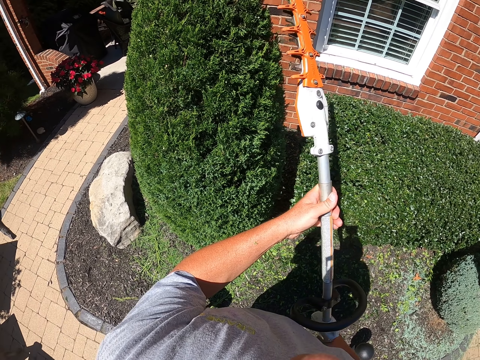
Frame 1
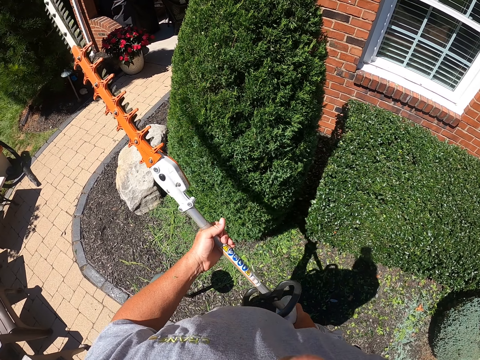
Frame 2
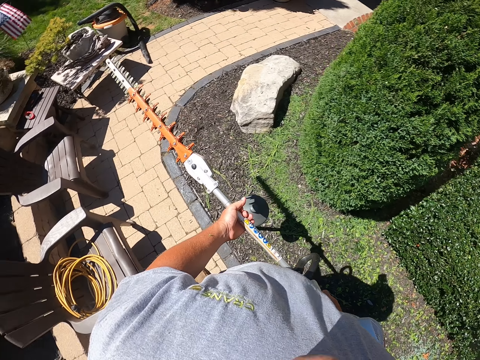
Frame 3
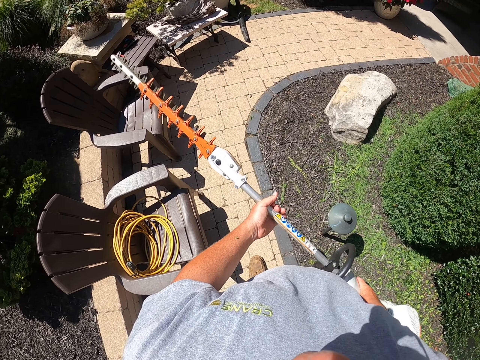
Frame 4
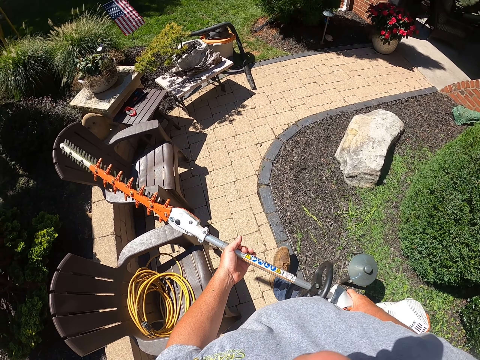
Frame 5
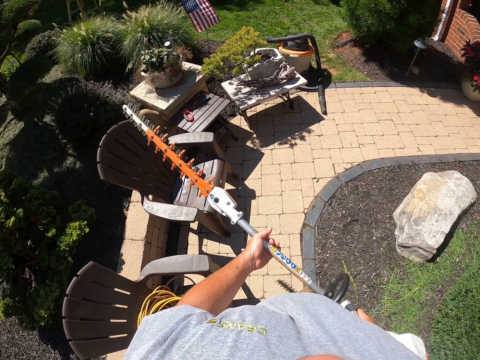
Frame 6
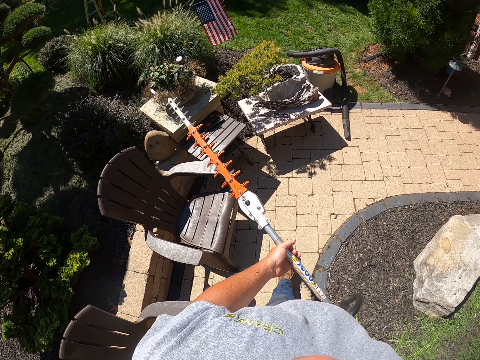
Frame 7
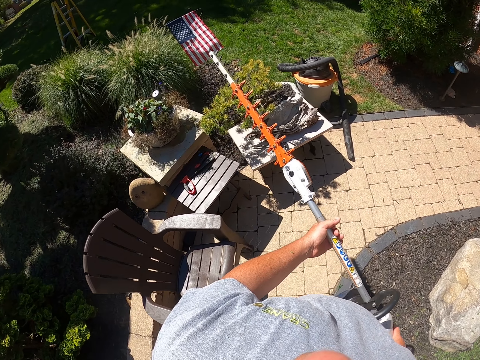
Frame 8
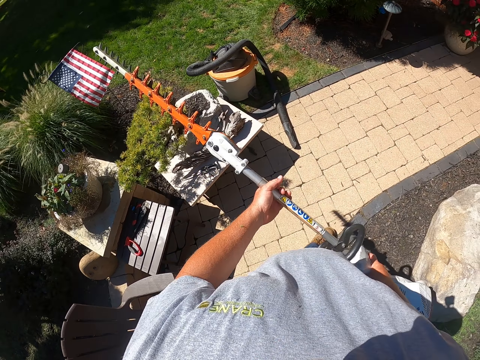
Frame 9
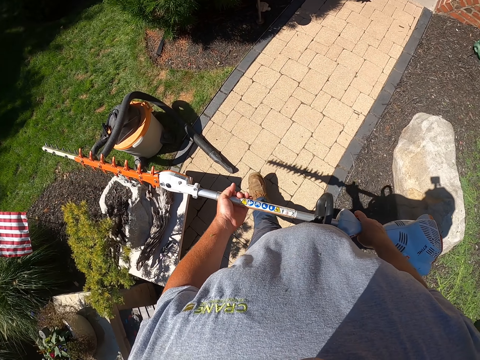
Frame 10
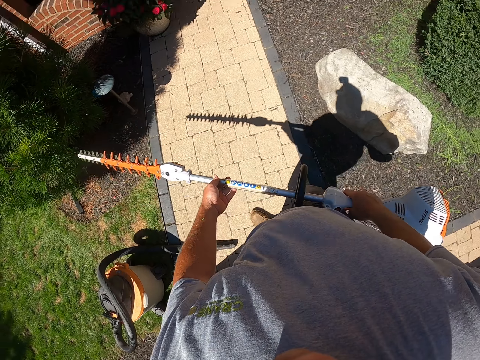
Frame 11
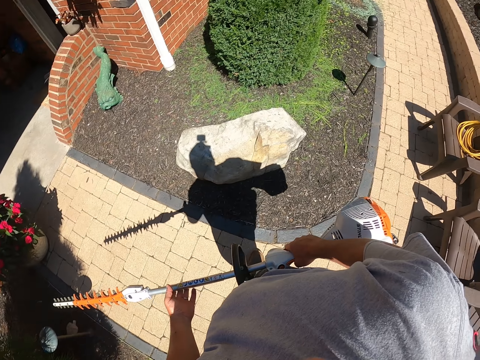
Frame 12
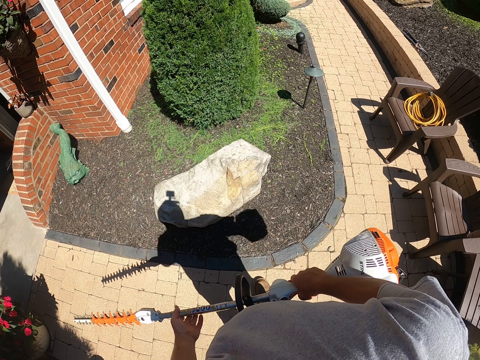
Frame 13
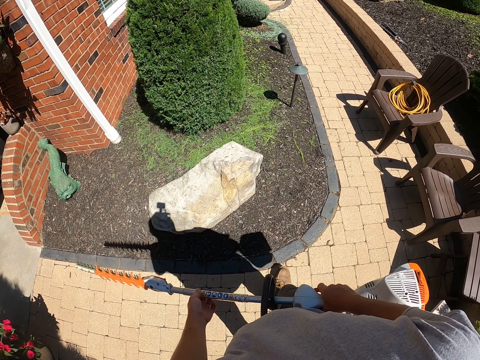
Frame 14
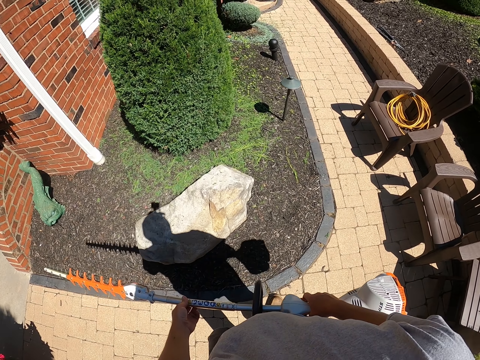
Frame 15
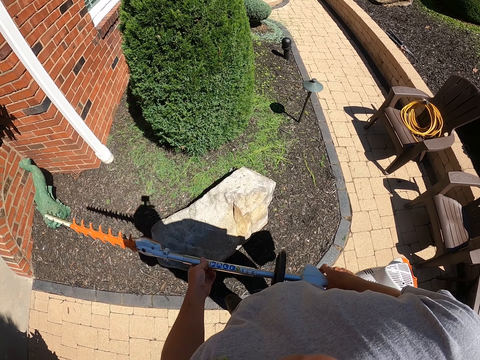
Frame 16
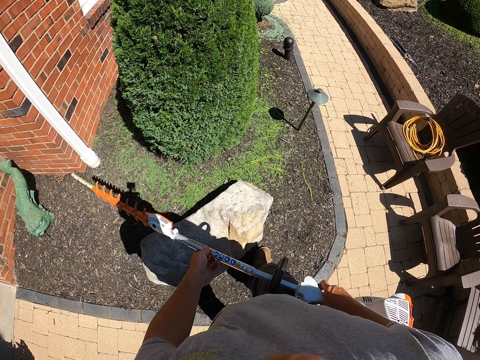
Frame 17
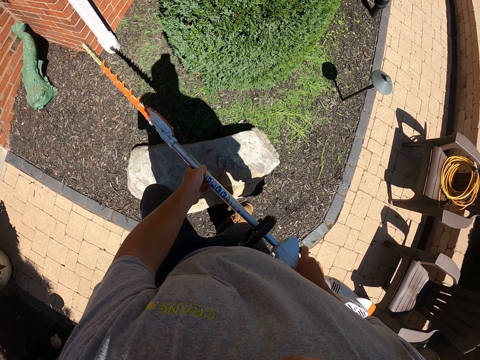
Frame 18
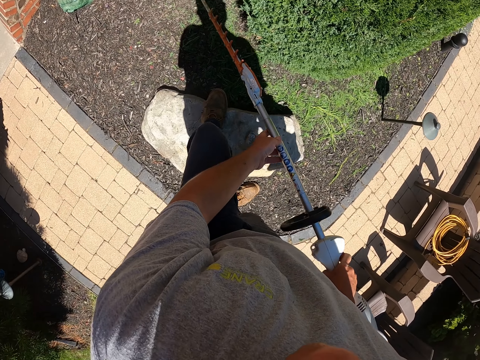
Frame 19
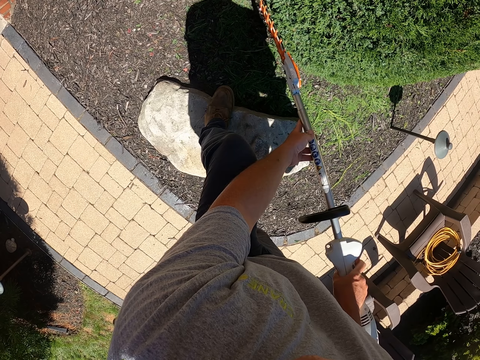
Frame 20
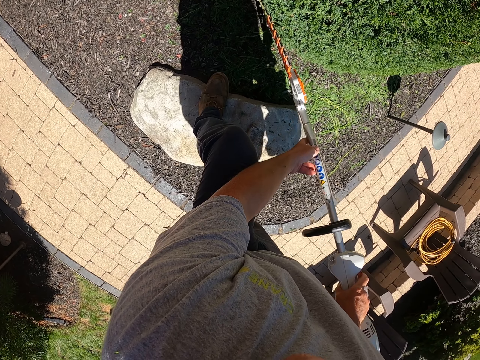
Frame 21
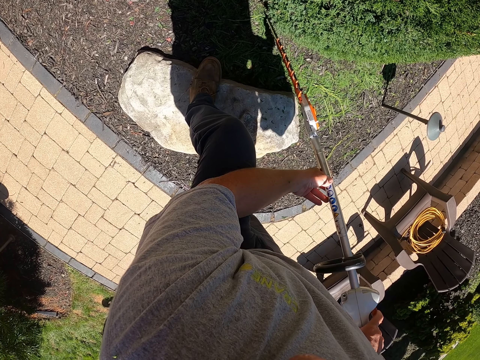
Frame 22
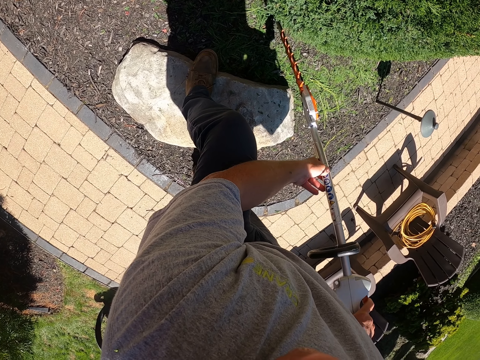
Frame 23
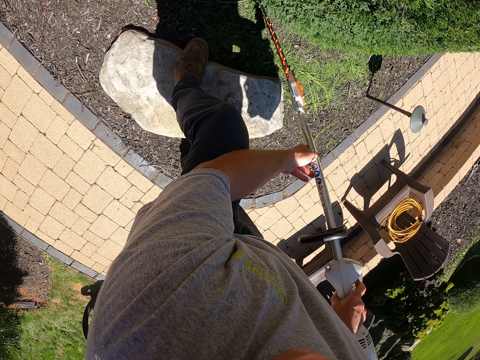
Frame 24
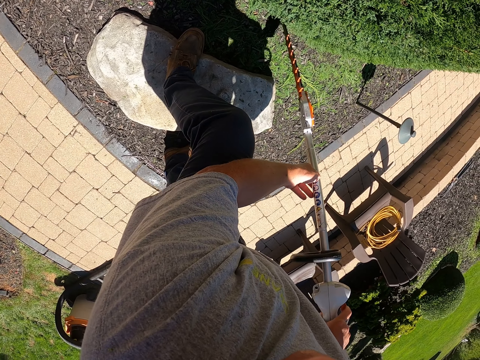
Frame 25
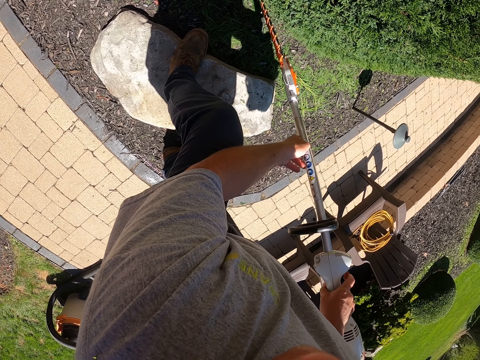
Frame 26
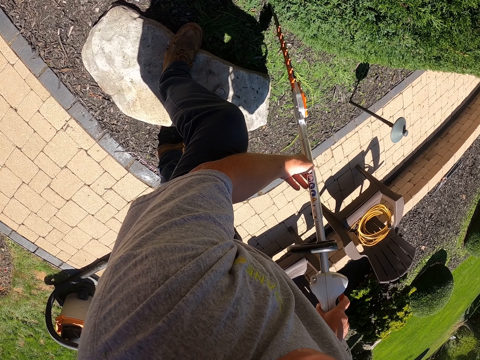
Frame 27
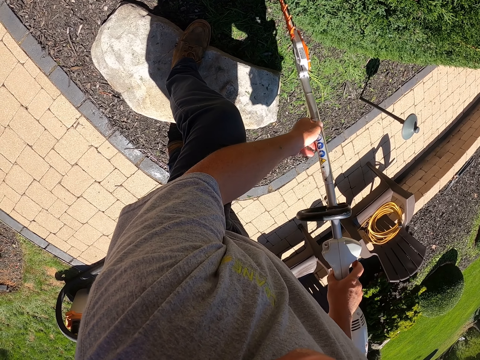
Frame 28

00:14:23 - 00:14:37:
The camera wearer walks around checking the trimmed flower. They trim the flowers with a hand-held grass cutter.

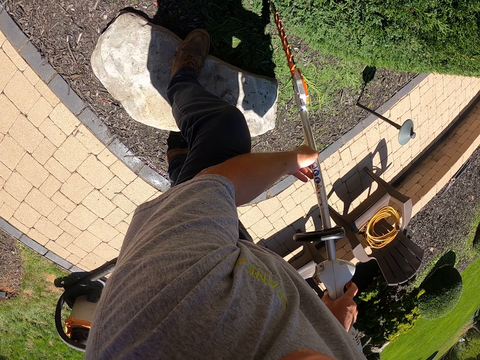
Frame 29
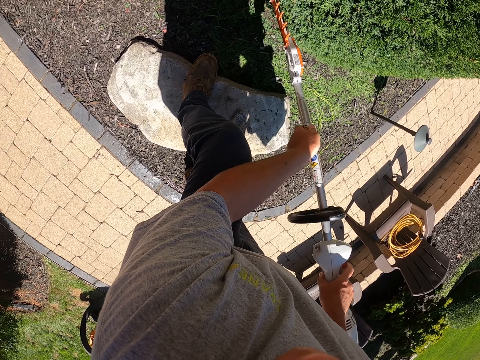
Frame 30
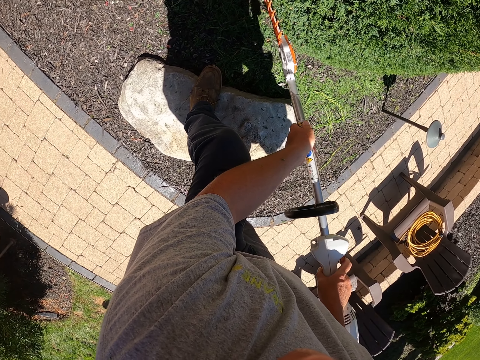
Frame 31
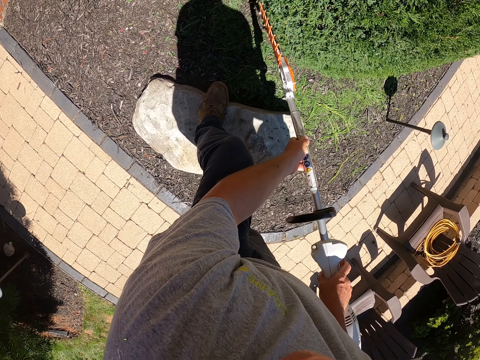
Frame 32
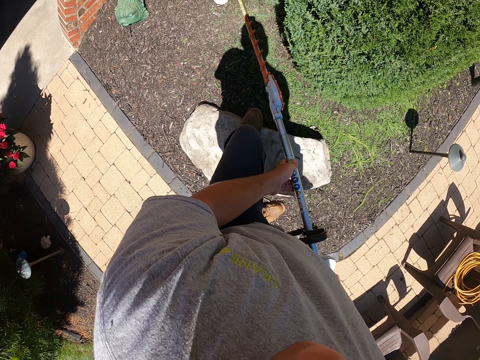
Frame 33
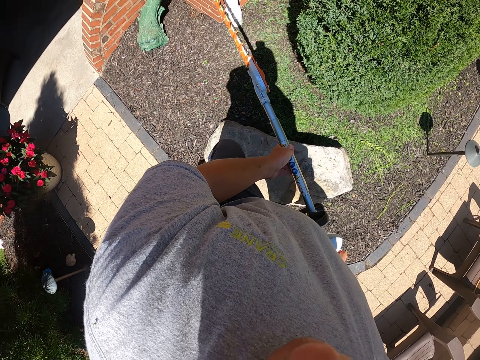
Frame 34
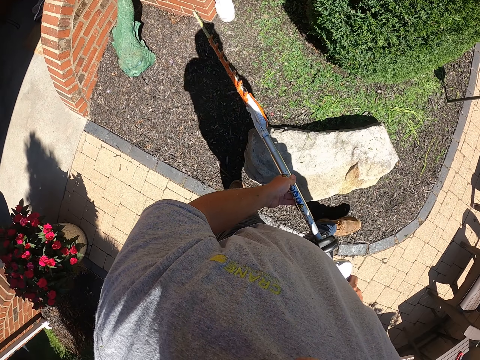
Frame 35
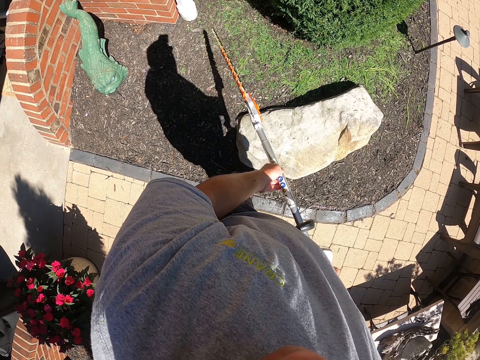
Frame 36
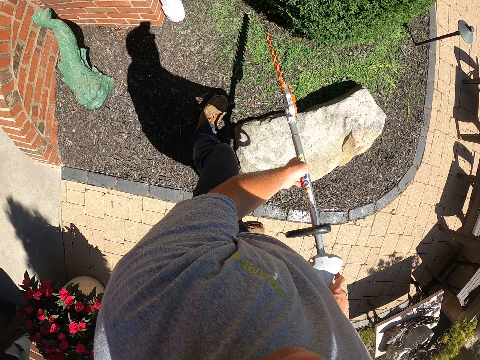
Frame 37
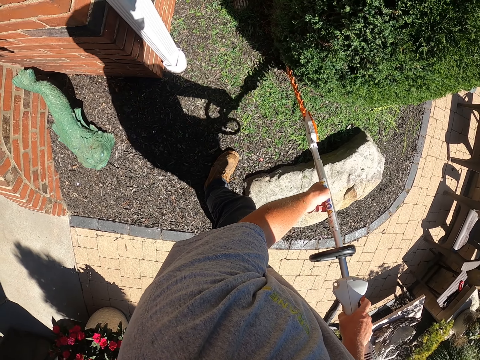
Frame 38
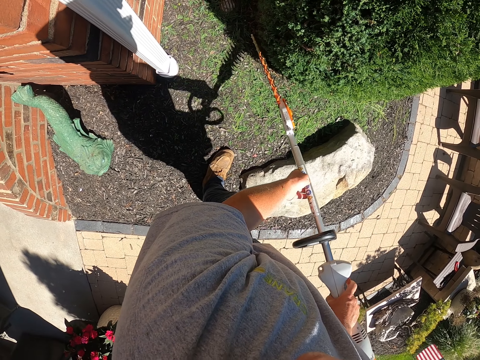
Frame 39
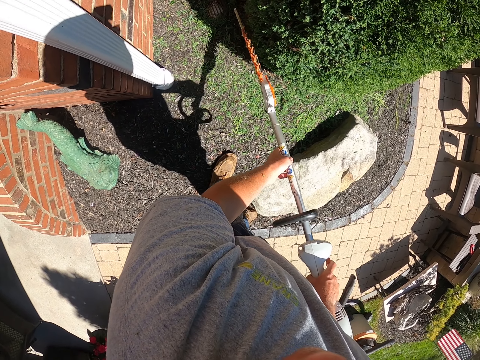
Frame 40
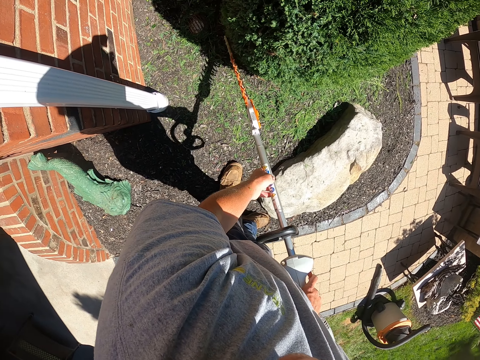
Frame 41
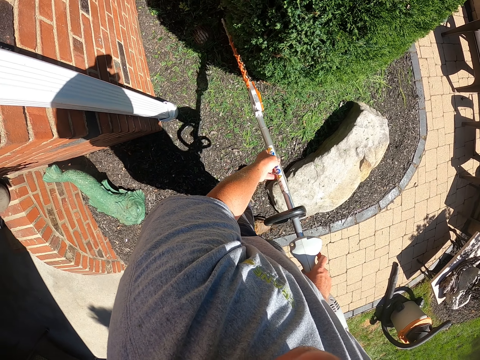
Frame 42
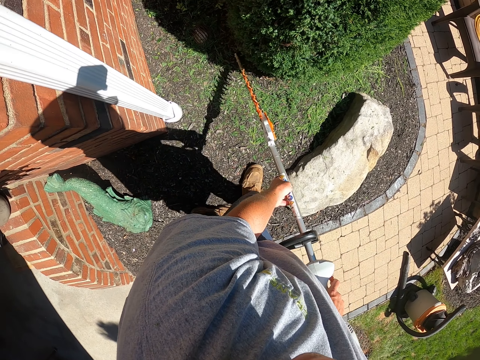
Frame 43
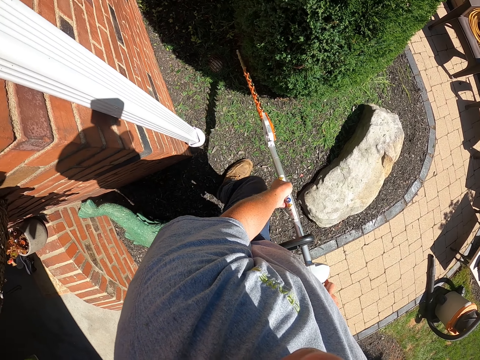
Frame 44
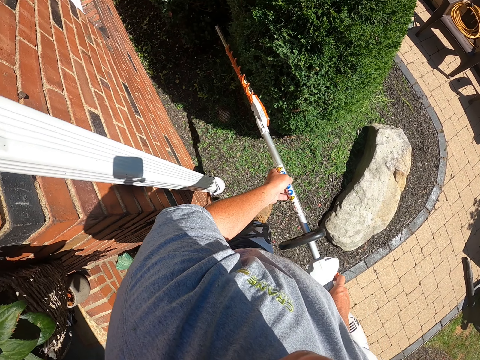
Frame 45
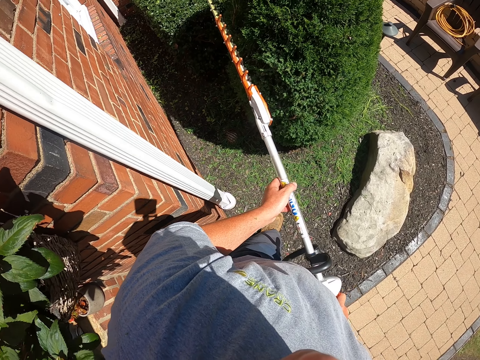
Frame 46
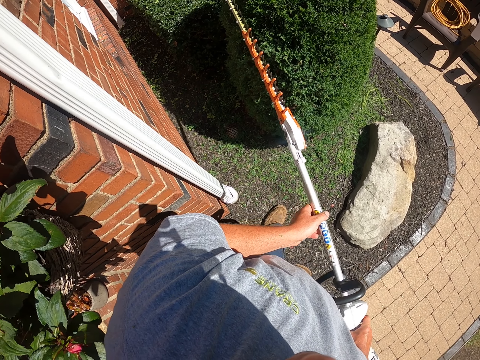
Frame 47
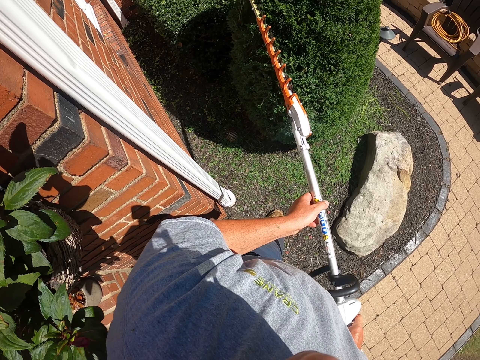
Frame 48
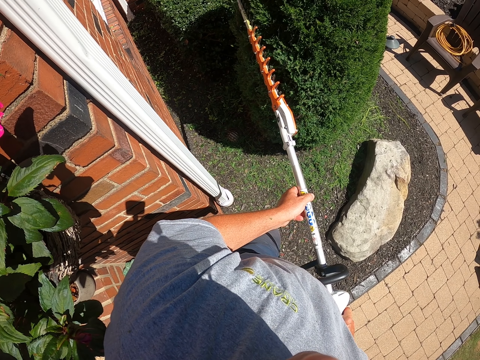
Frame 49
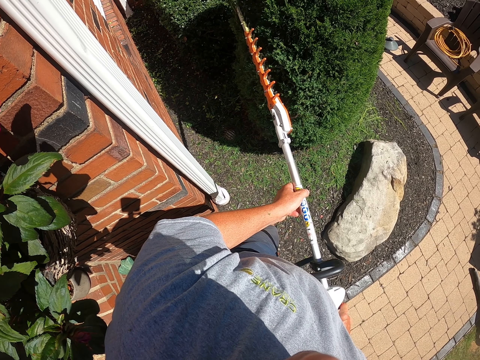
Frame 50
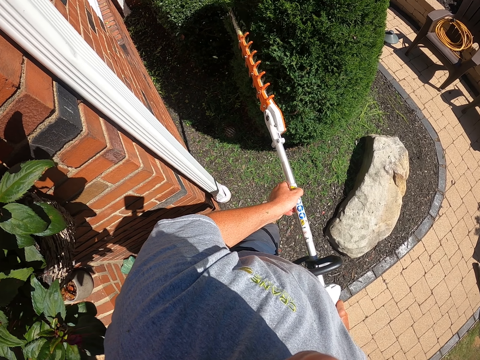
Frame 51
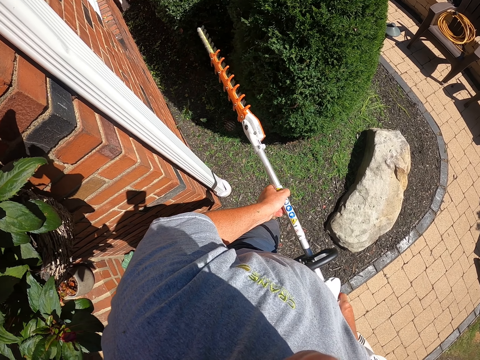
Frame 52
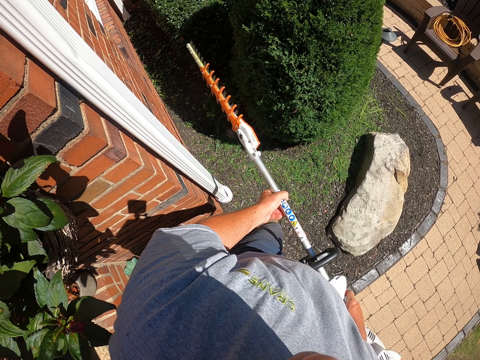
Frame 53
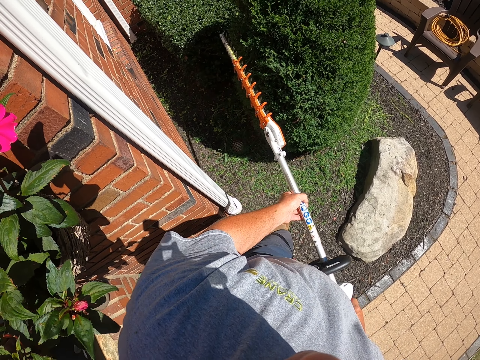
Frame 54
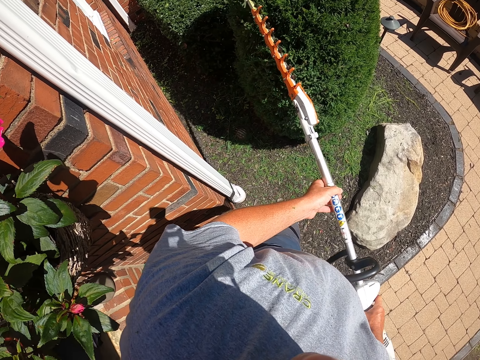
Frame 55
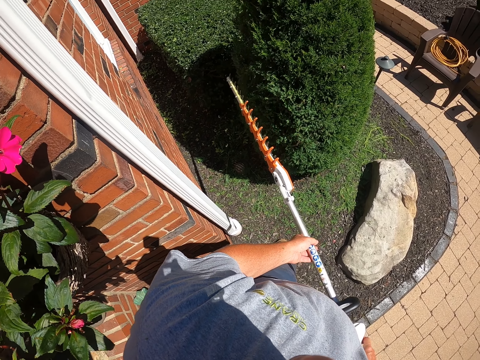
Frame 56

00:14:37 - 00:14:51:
The camera wearer moves around. They trim the topiary plant.
